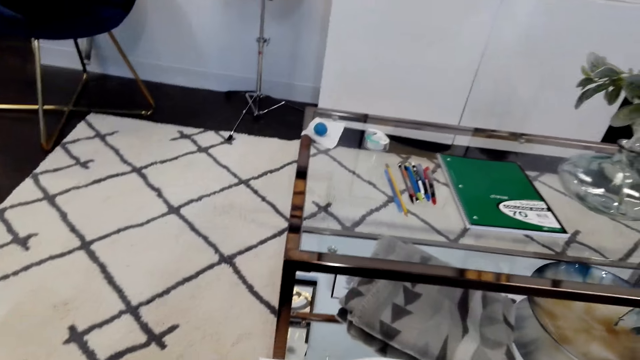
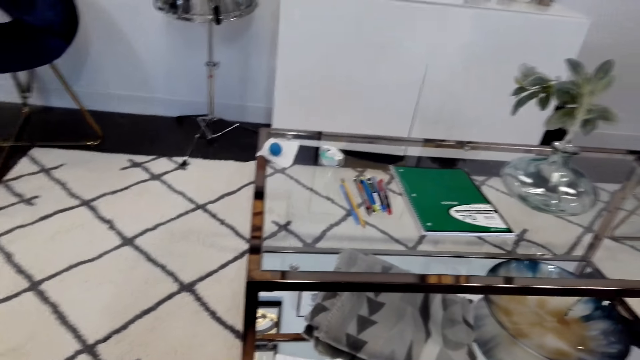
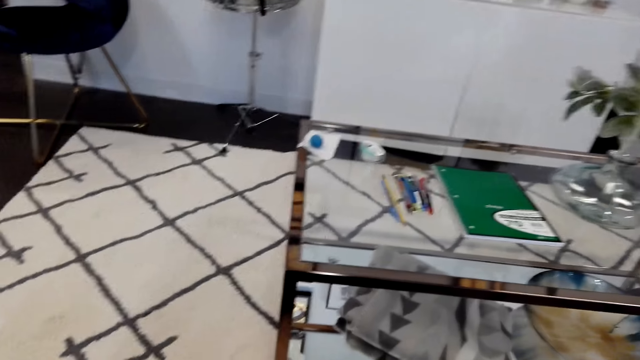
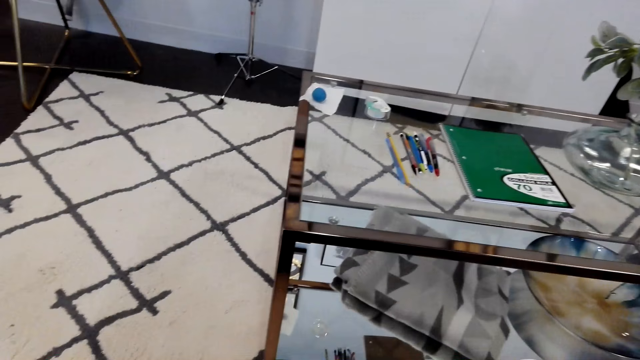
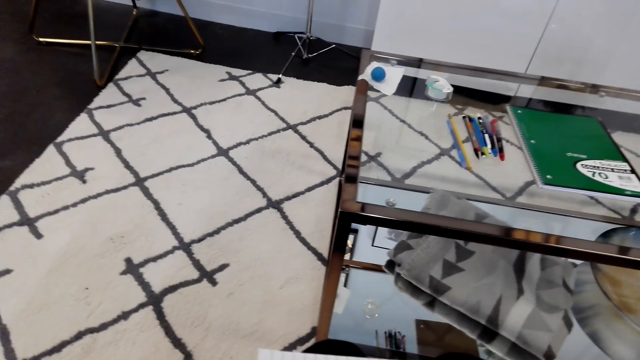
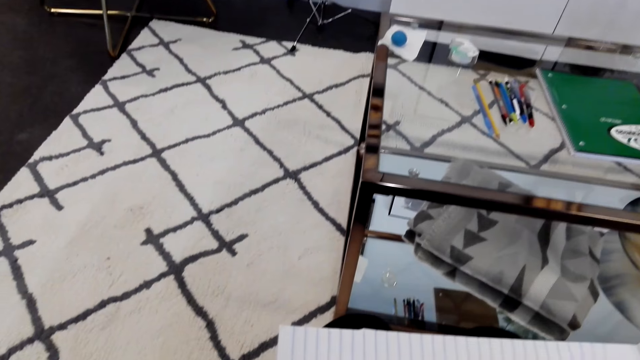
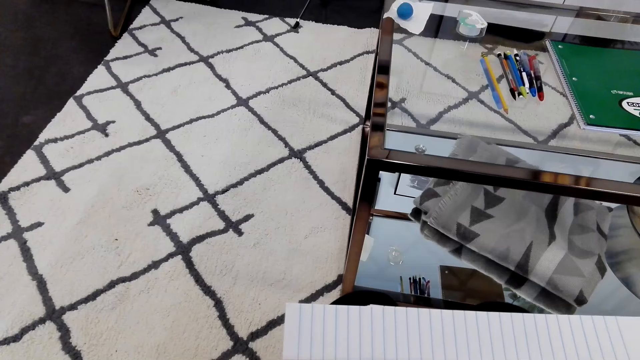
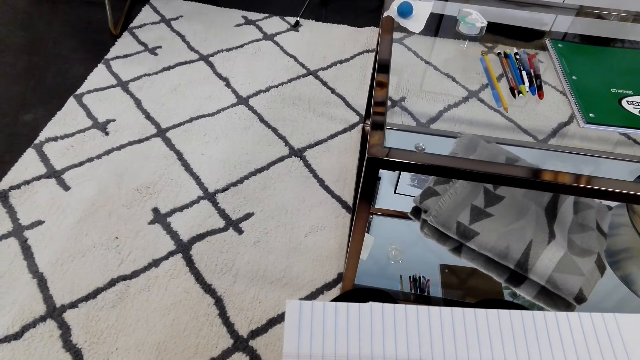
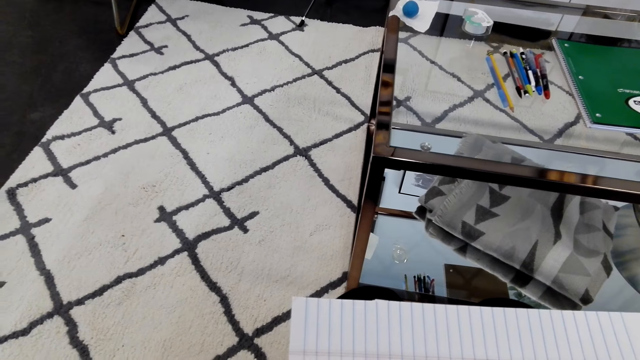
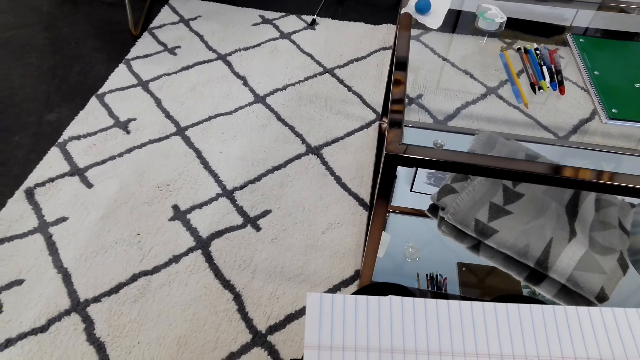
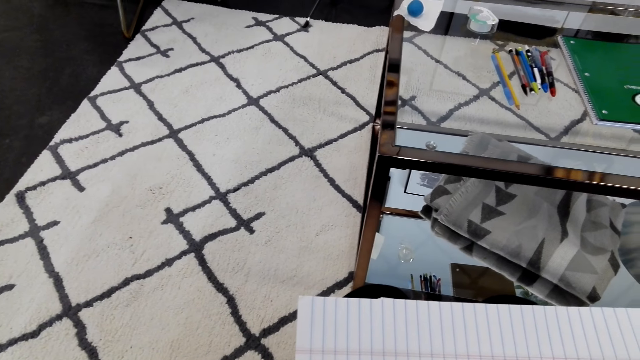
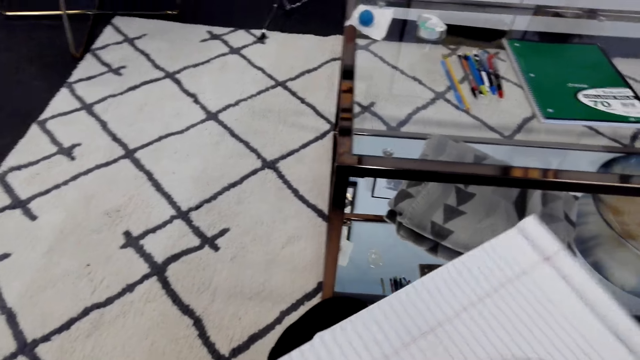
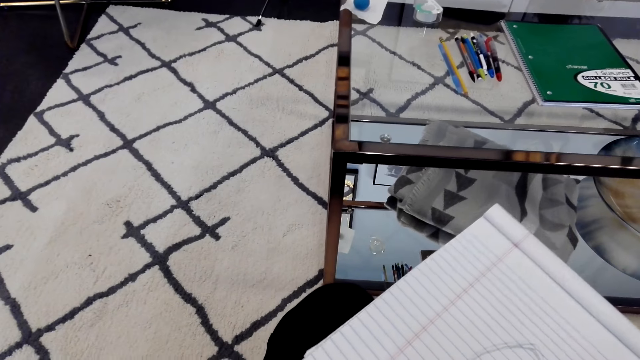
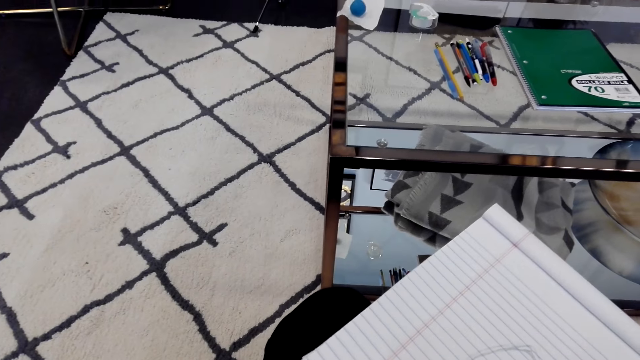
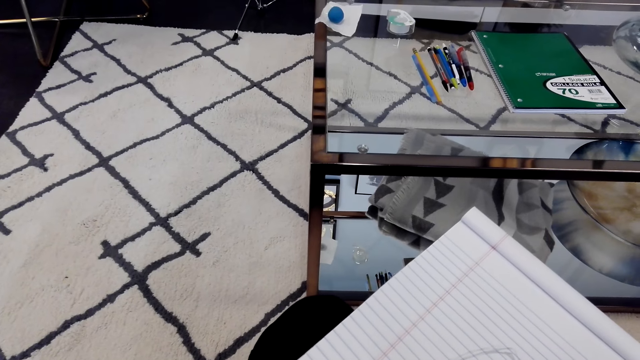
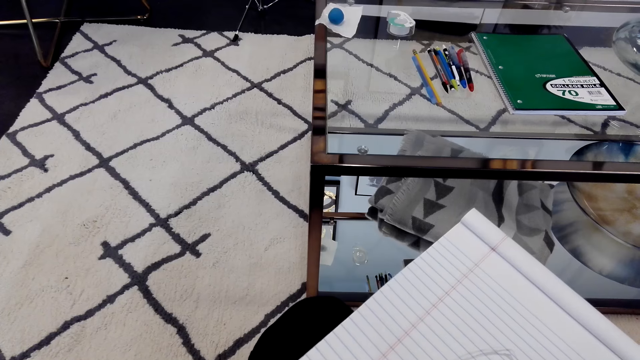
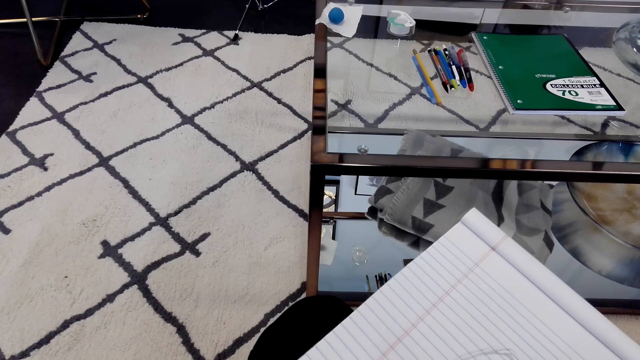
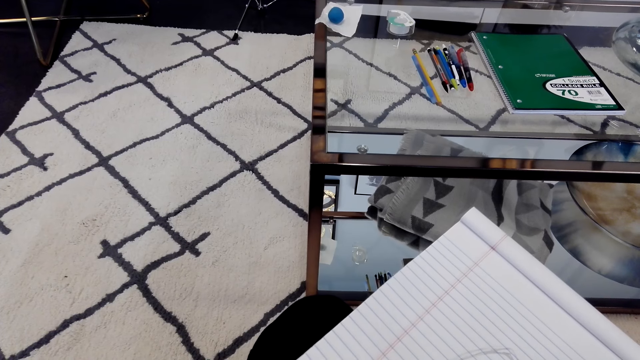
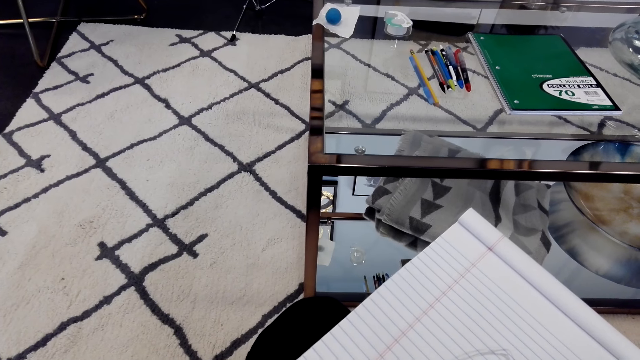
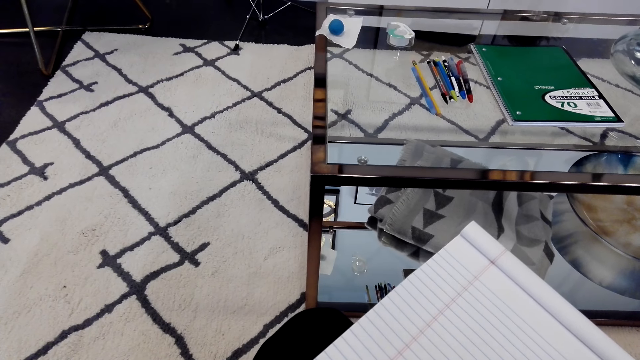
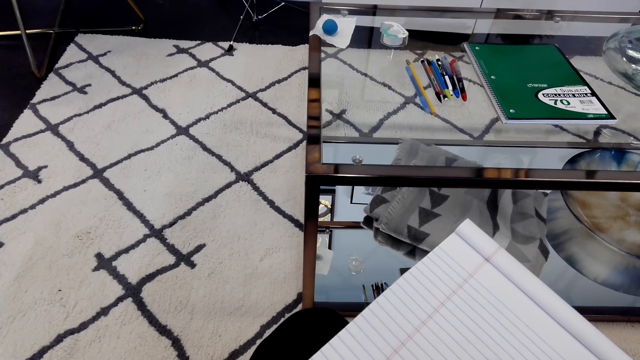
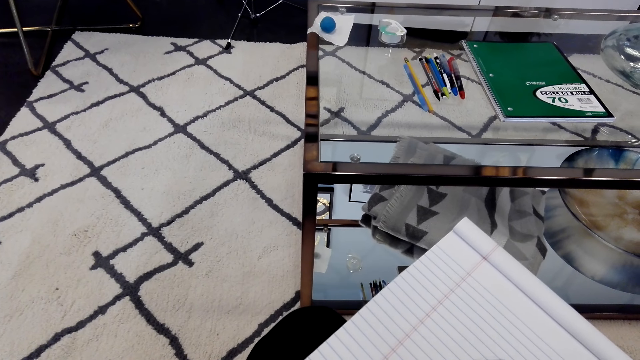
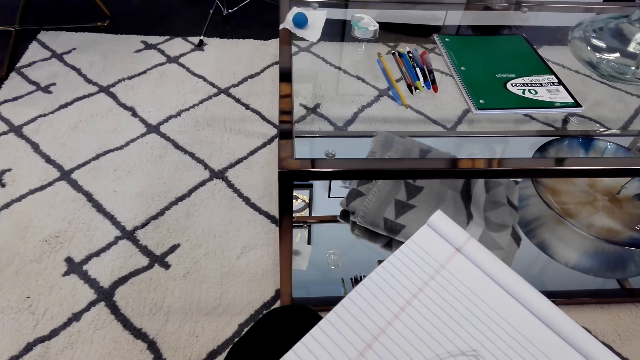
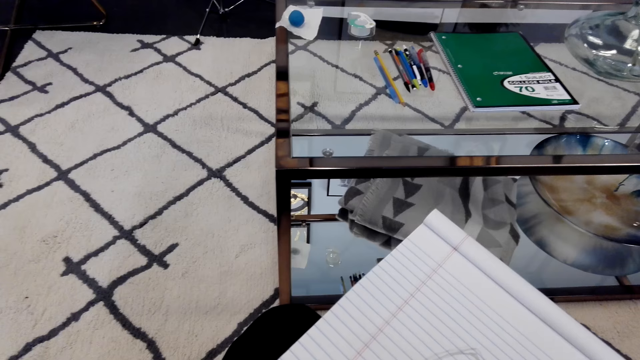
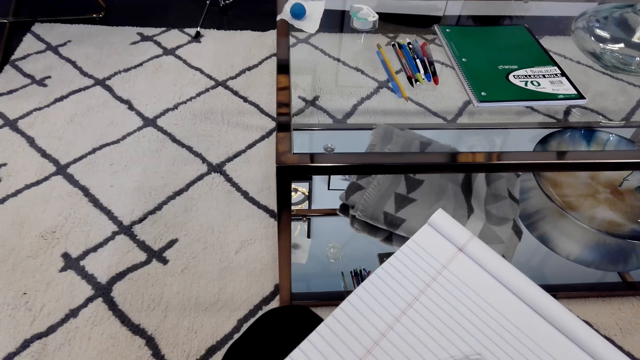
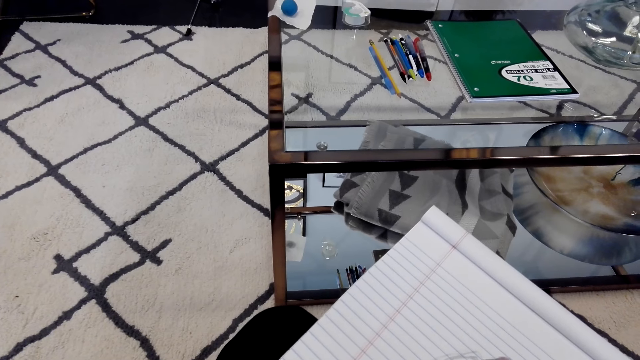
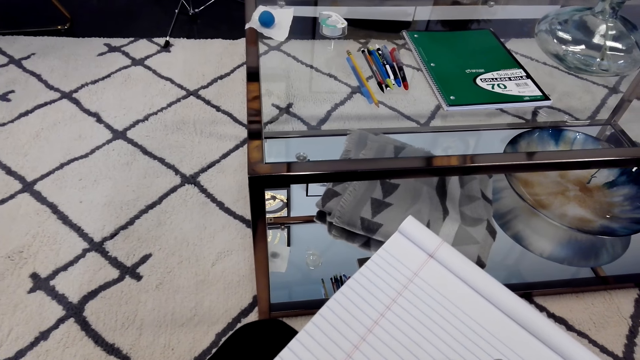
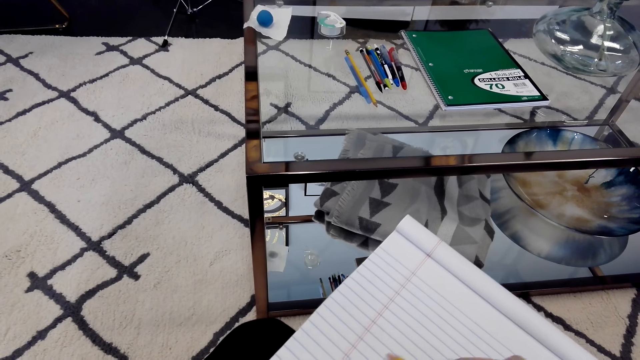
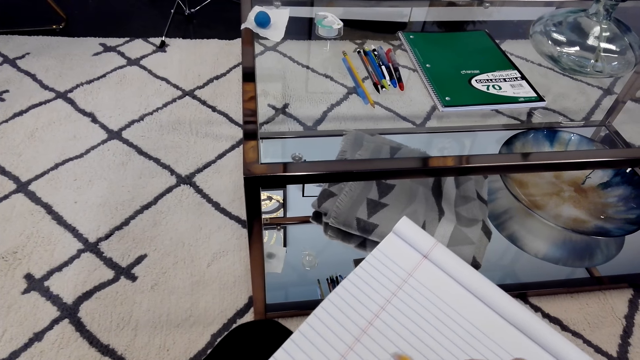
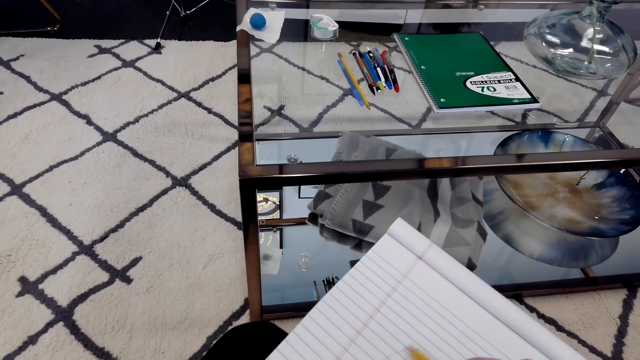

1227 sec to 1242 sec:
The camera wearer stares at the table. They draw on the book. They turn the book. They stare at the book. They draw on the book. They draw on the book.

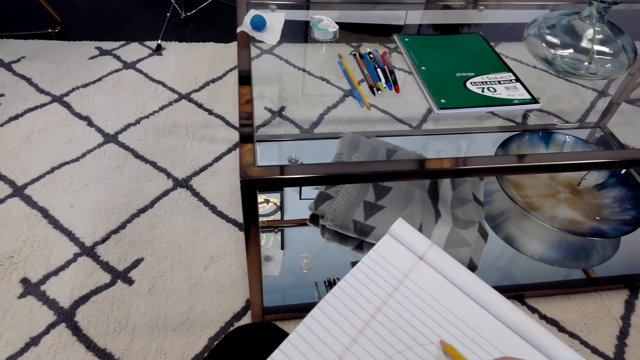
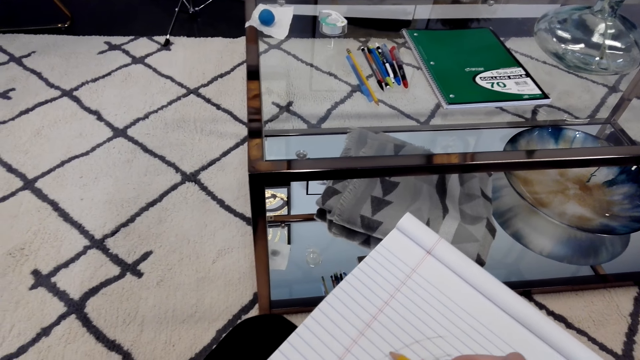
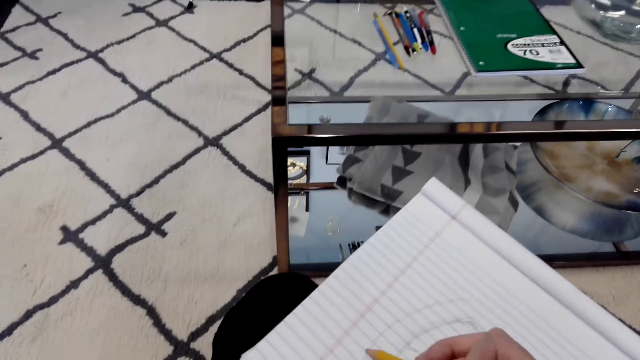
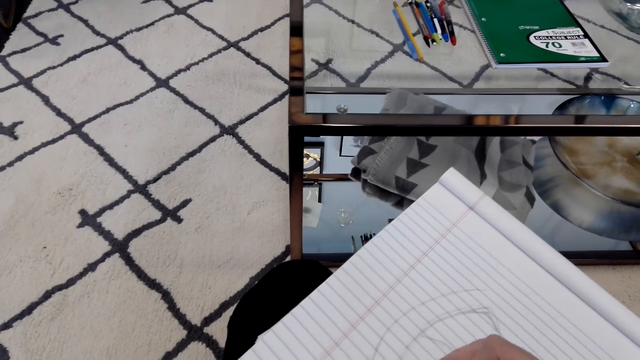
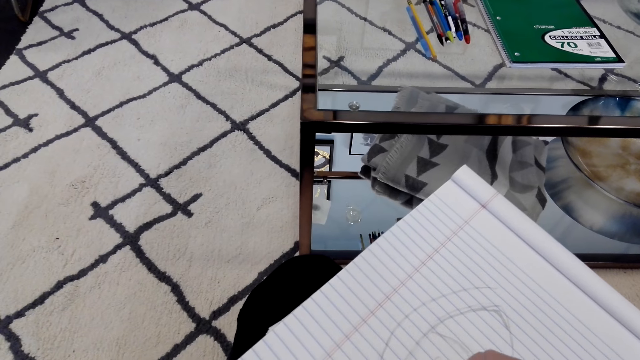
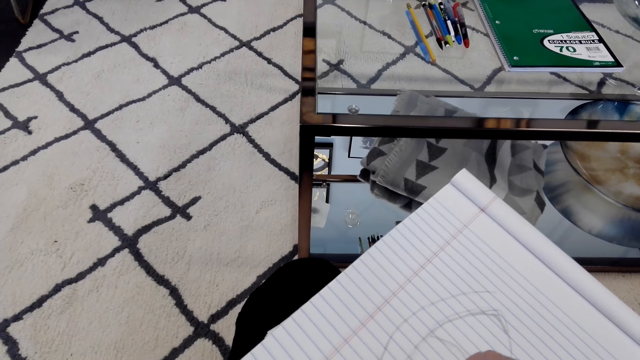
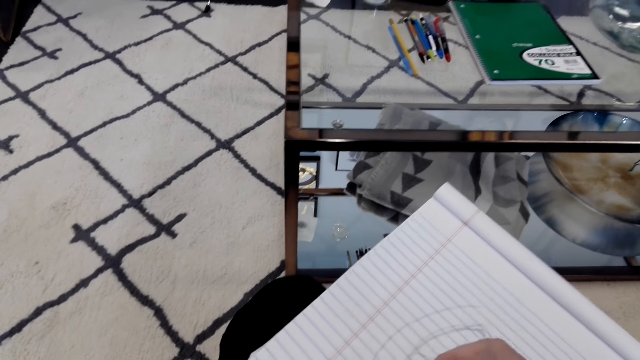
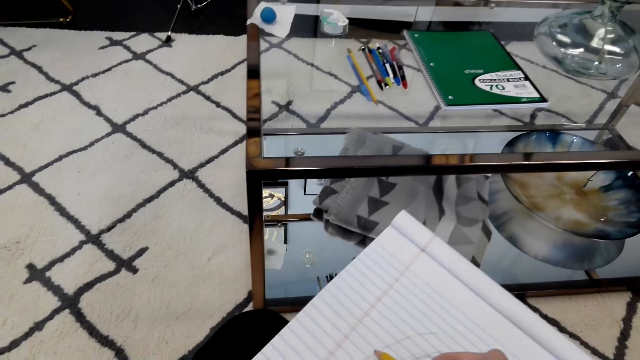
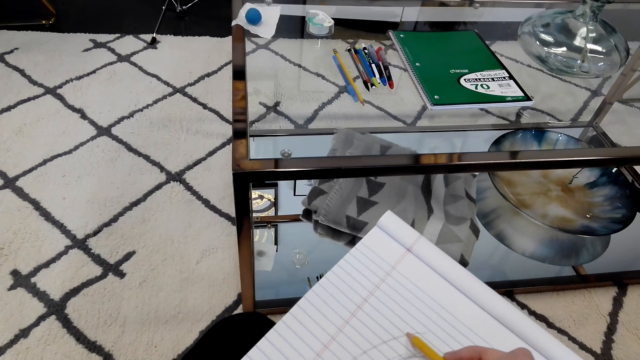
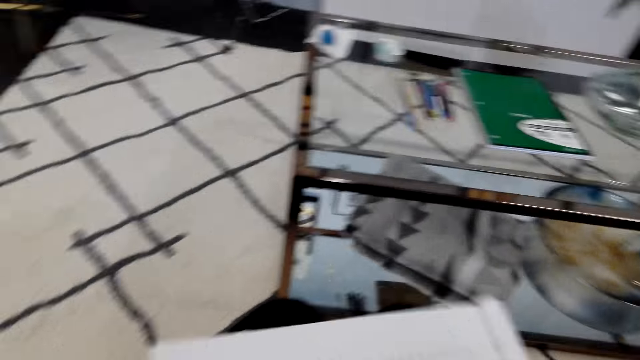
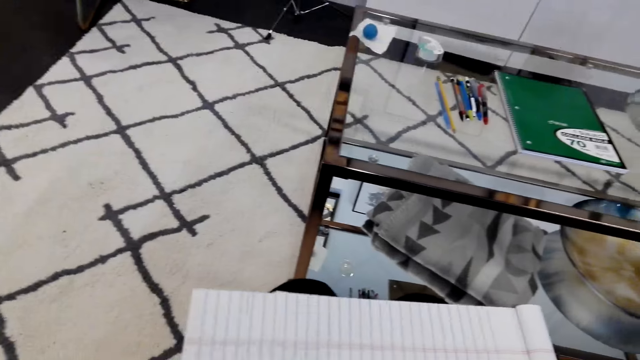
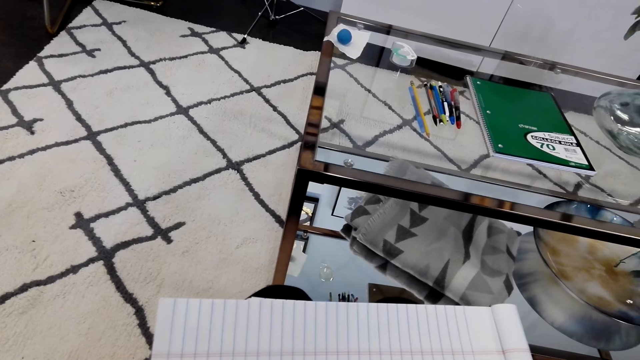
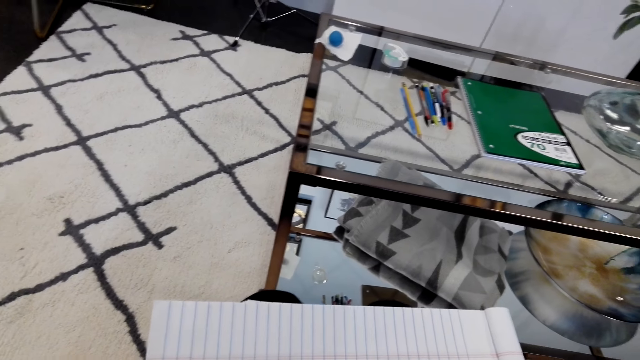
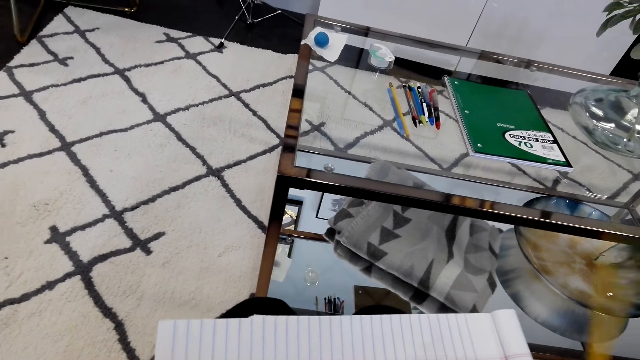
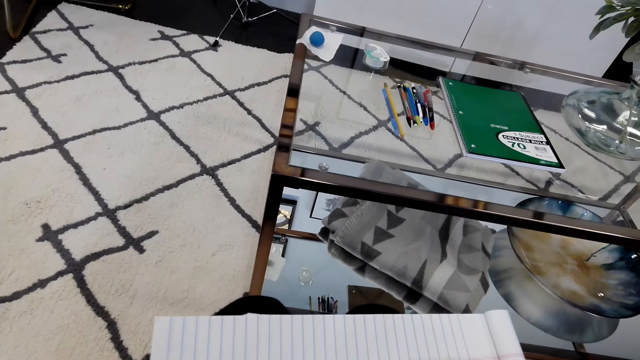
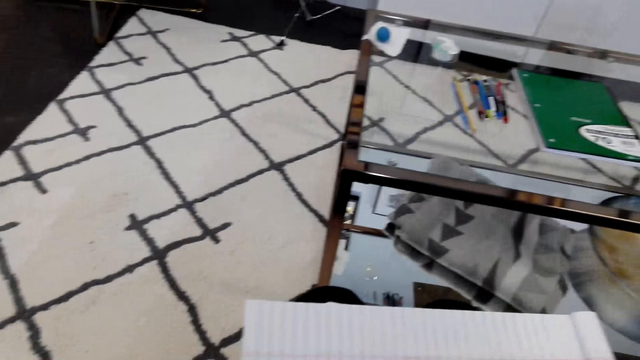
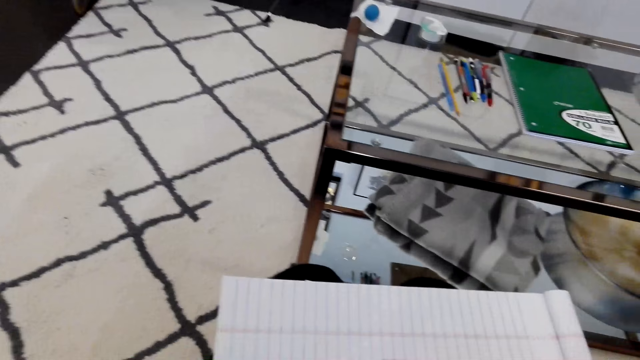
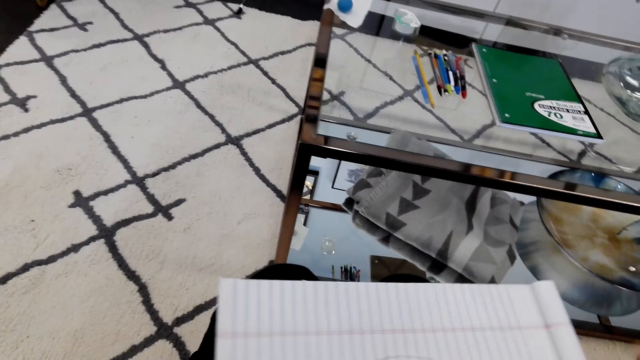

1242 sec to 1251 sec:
The camera wearer turns the book. They draw on the book.
